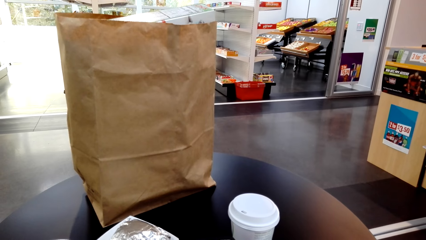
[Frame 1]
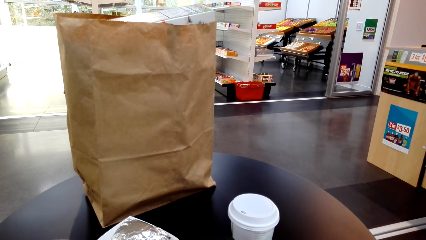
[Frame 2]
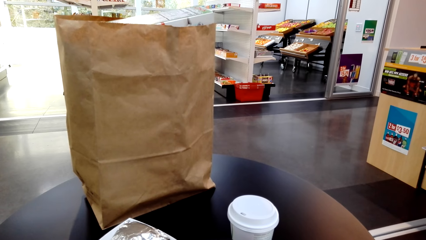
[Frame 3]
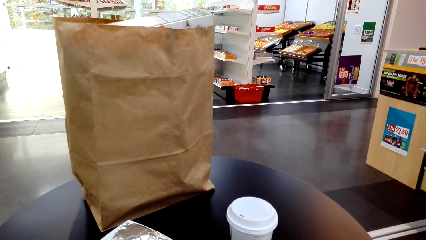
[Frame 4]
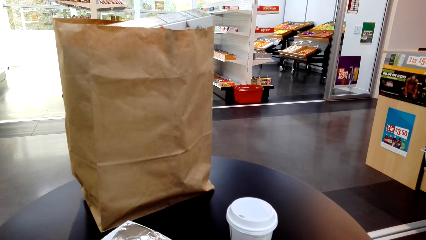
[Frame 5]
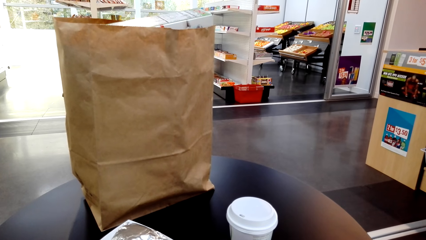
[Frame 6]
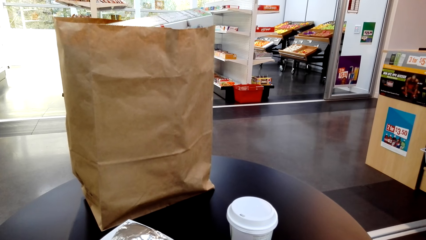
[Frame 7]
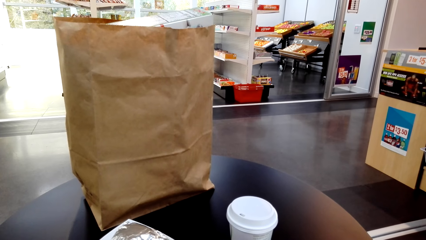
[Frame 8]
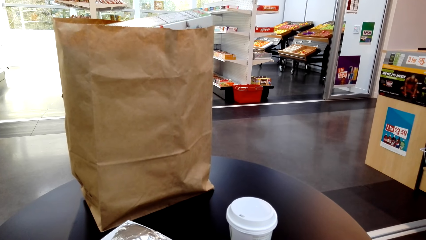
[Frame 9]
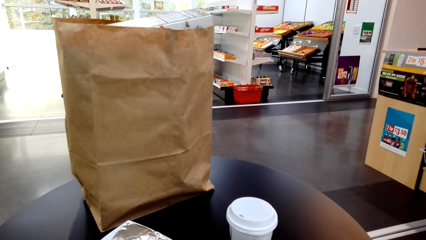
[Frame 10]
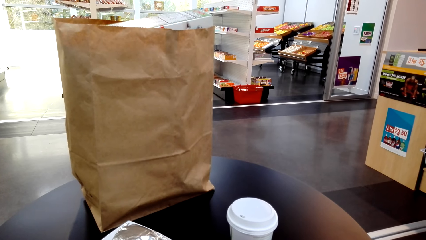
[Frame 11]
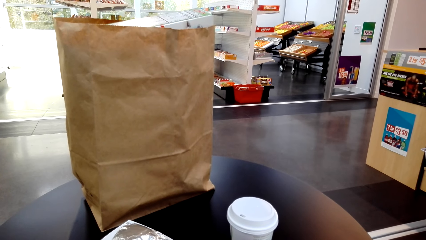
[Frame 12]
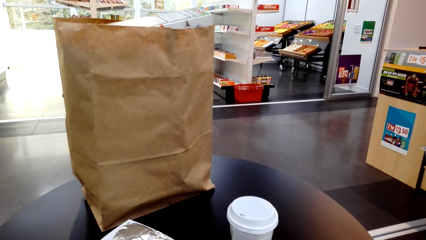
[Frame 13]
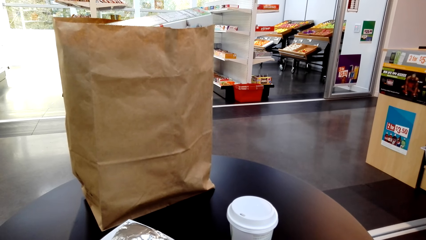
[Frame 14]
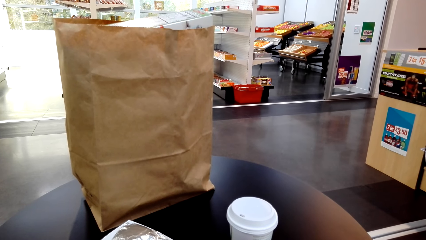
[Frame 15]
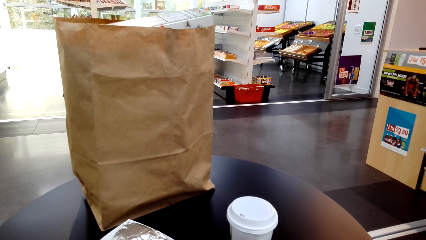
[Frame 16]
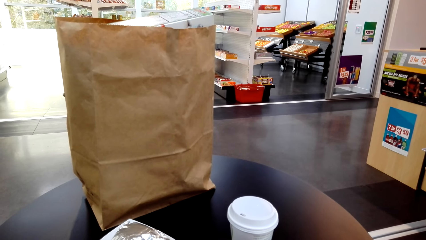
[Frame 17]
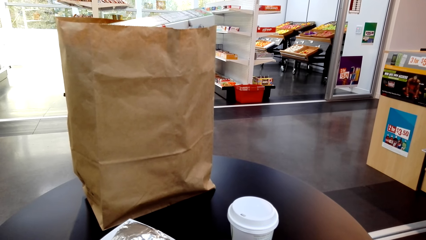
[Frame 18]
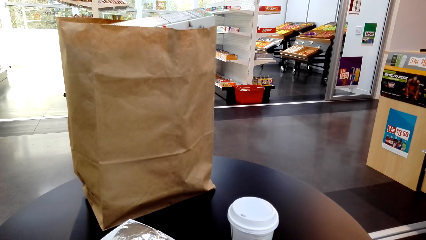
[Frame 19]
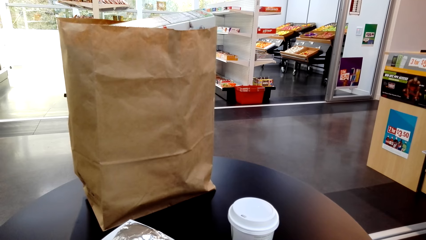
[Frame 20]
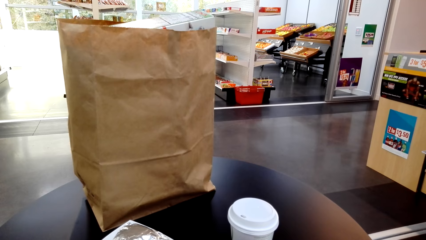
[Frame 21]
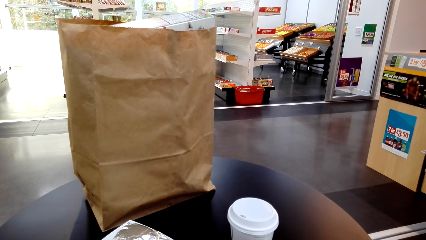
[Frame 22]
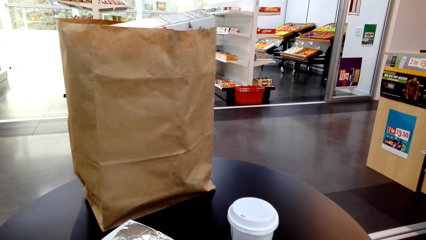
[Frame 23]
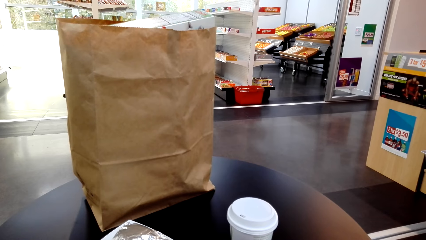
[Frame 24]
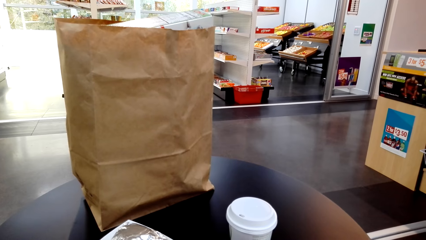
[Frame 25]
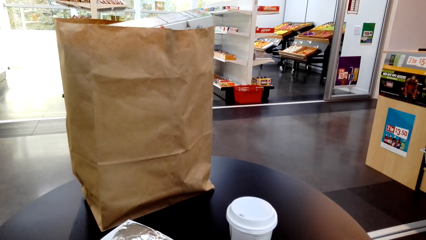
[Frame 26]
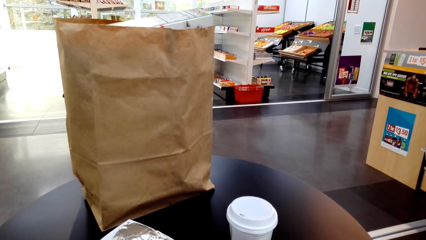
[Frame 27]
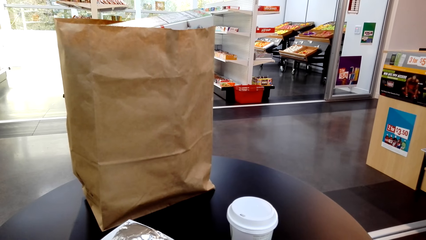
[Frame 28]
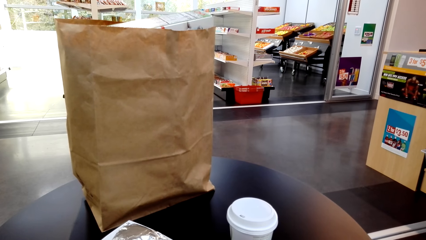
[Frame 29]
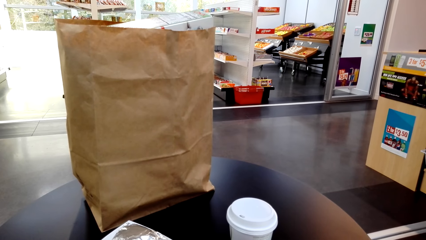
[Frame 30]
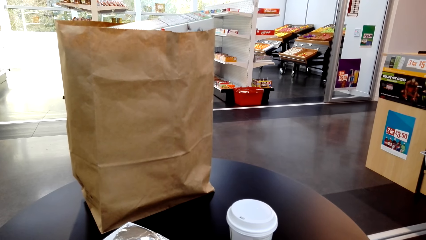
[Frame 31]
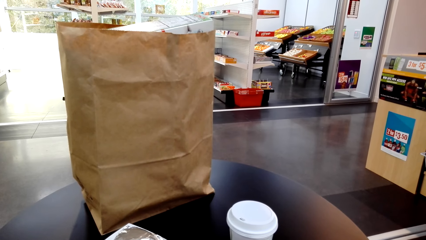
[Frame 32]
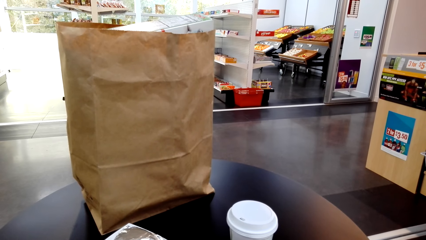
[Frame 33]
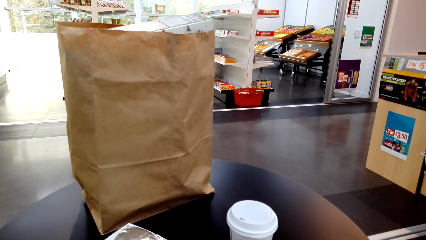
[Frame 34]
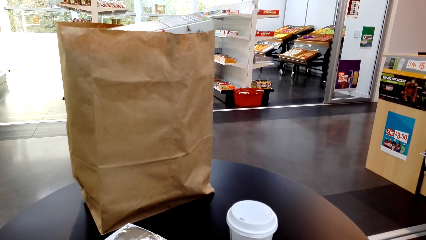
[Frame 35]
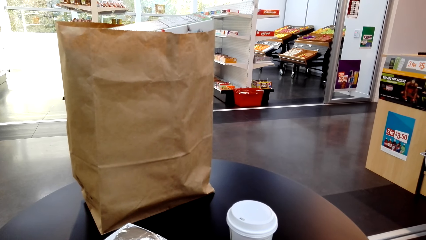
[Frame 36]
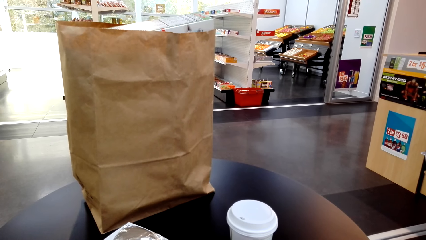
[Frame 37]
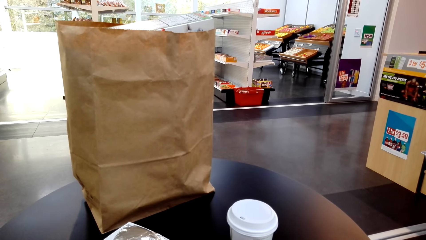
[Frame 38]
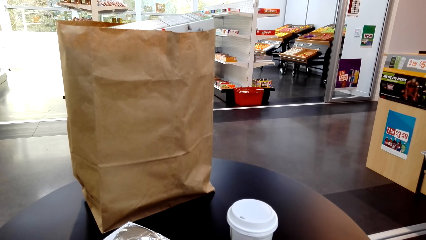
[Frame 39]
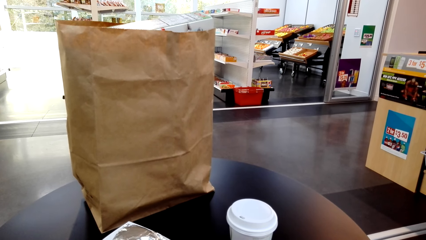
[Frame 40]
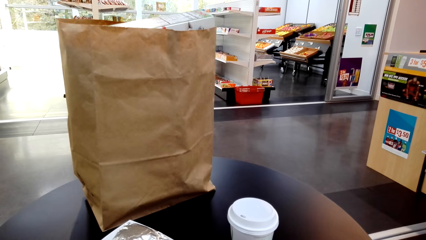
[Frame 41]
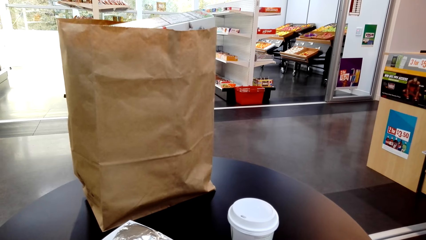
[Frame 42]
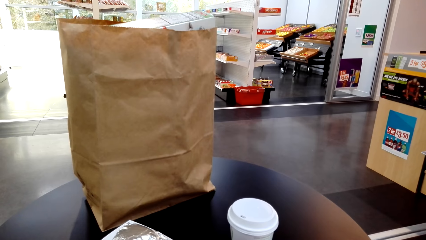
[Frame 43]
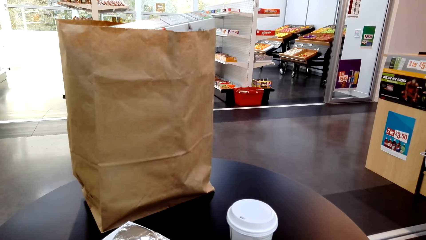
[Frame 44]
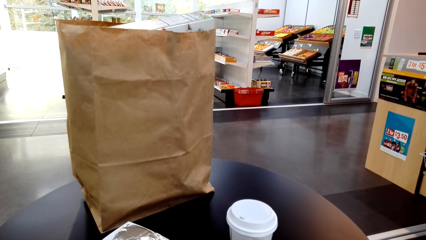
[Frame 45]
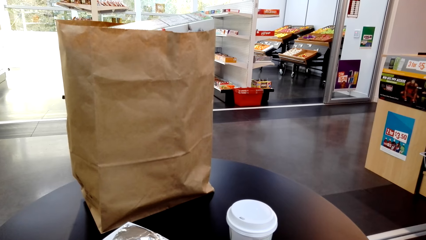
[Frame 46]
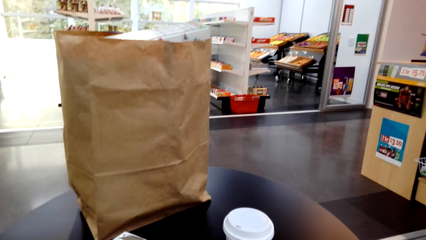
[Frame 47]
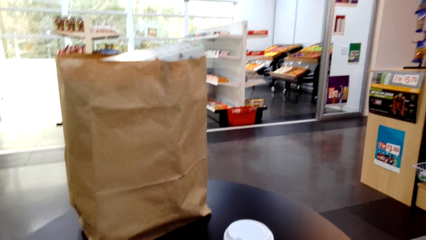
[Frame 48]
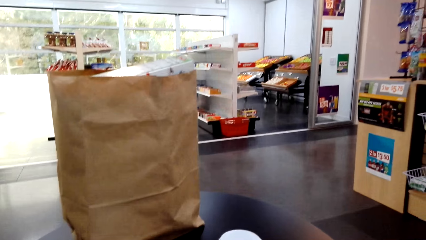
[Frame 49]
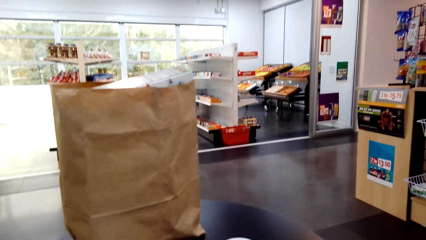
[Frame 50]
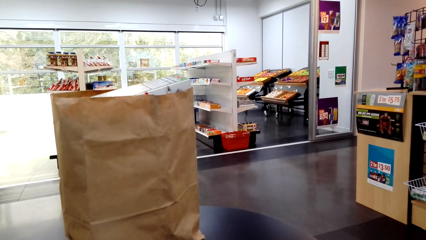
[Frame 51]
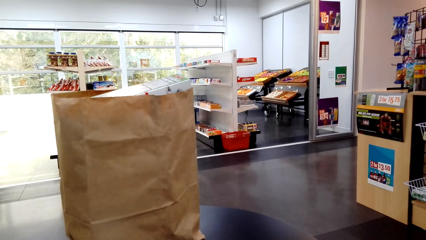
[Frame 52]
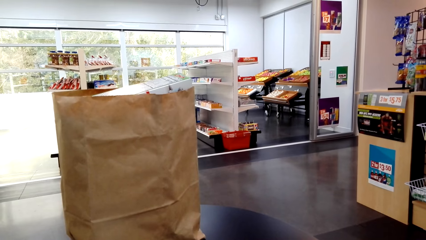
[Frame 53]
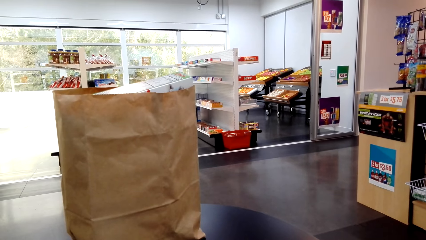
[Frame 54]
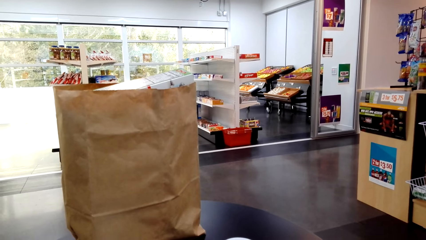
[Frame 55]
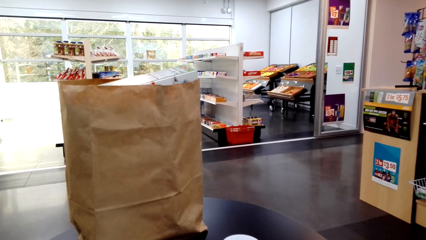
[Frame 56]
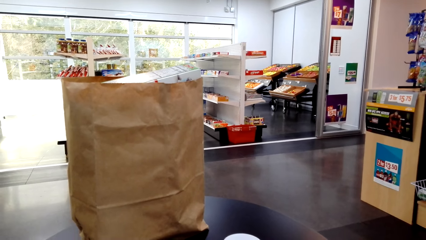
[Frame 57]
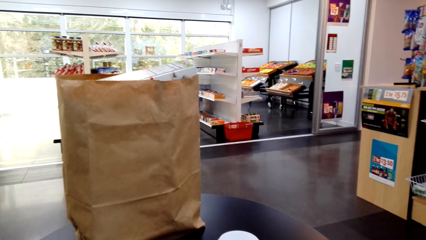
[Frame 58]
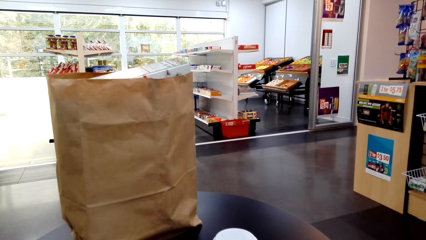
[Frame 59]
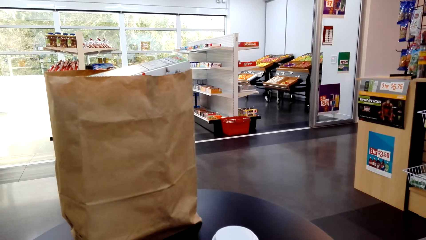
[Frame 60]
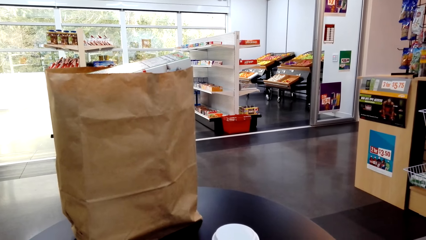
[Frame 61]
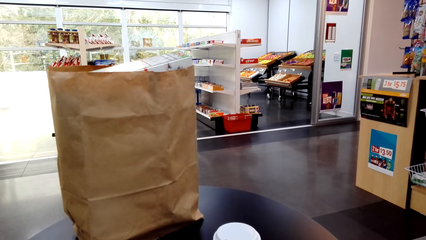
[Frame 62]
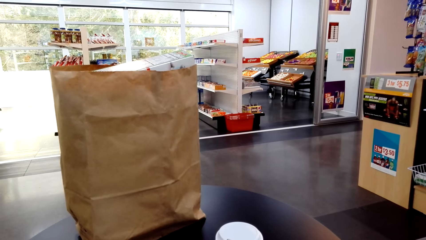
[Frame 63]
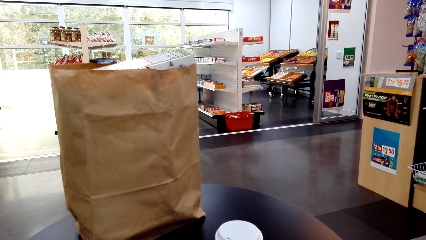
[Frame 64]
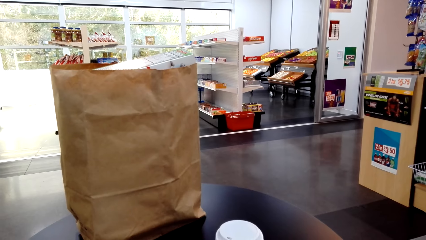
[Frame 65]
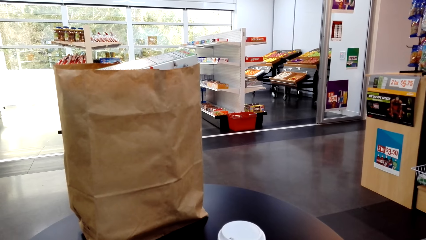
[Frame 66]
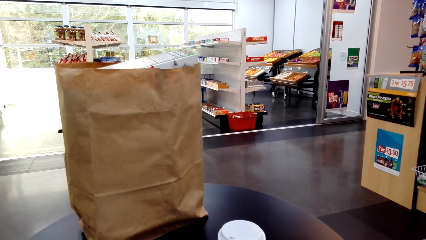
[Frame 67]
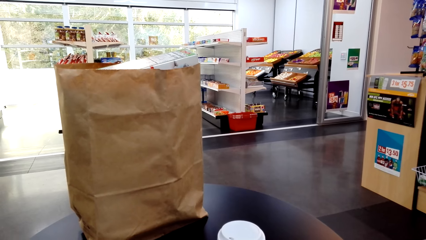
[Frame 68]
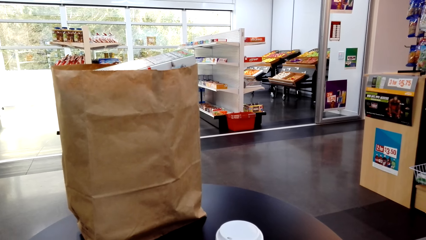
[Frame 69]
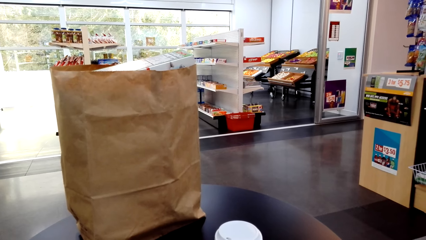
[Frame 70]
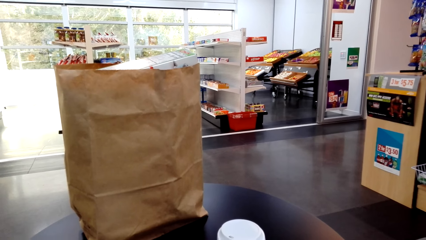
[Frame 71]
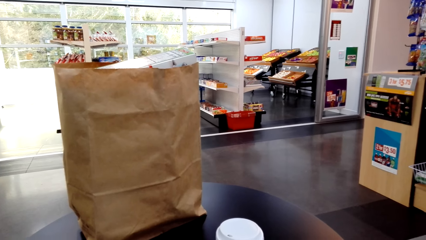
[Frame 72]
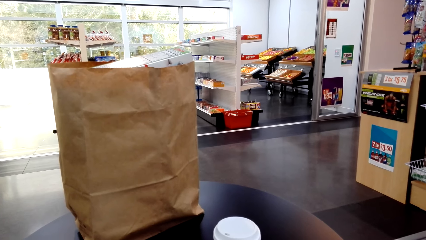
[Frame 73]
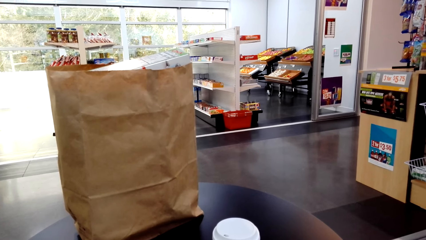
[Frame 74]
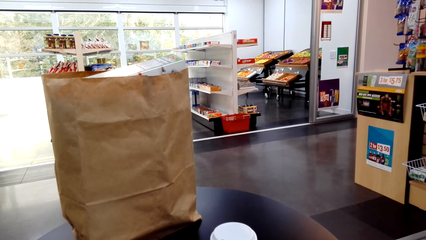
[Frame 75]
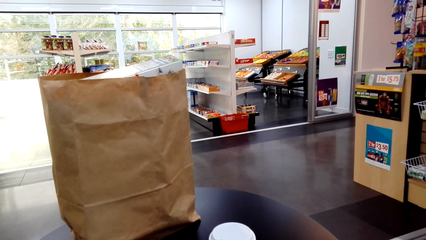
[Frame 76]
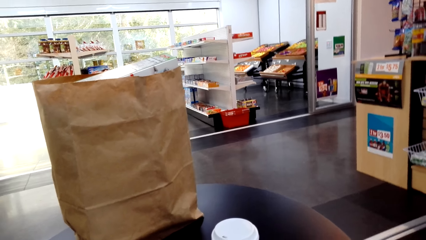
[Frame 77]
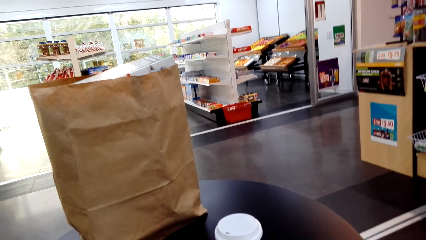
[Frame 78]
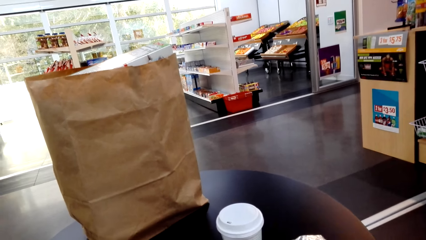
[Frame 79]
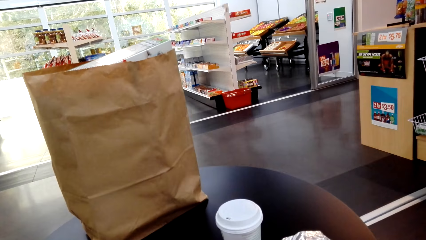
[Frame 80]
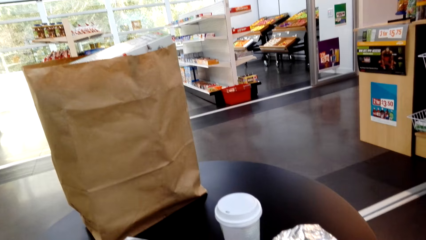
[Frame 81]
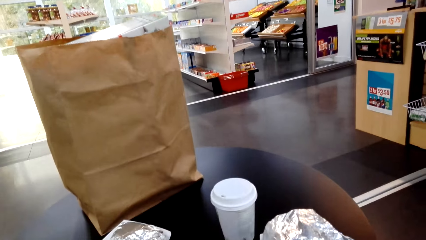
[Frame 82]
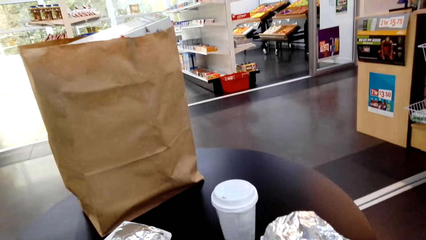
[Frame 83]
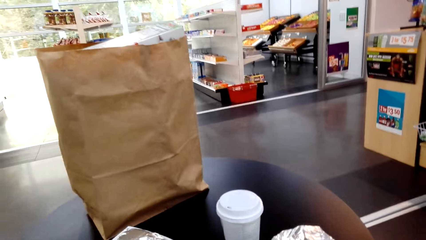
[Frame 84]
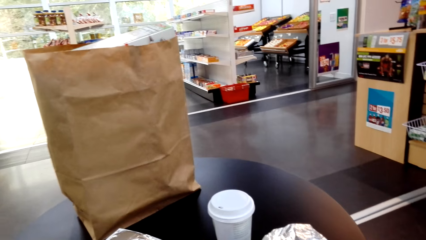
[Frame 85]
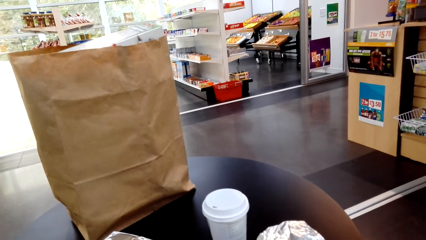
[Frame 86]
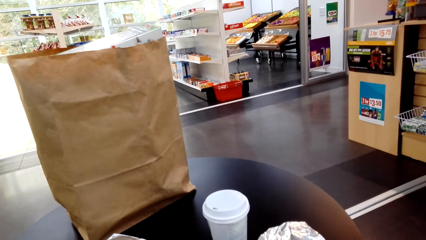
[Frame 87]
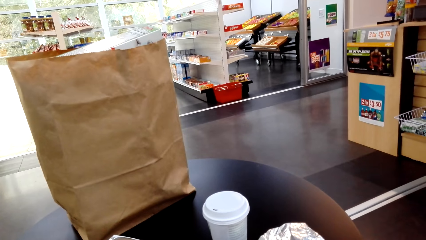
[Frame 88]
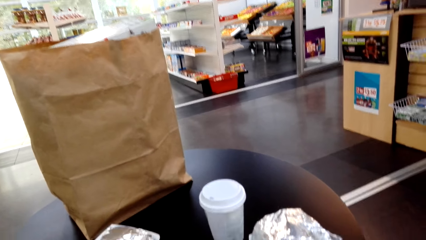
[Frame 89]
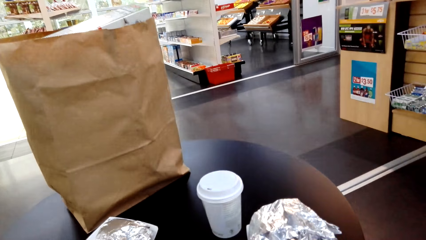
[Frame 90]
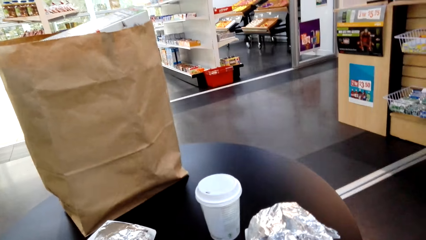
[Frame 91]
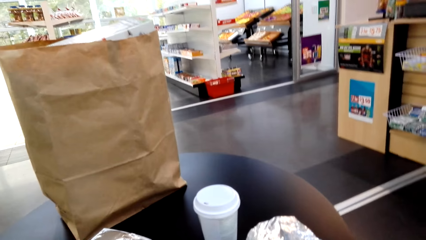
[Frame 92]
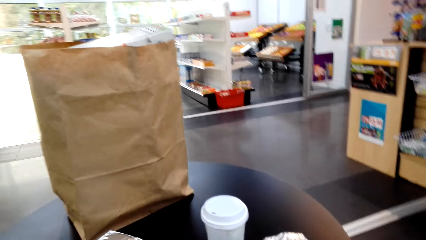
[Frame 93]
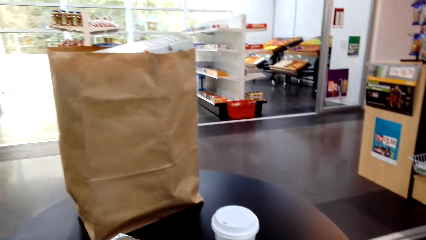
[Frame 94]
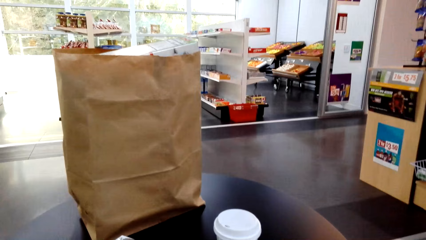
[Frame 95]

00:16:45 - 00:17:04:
The camera wearer looks around.
